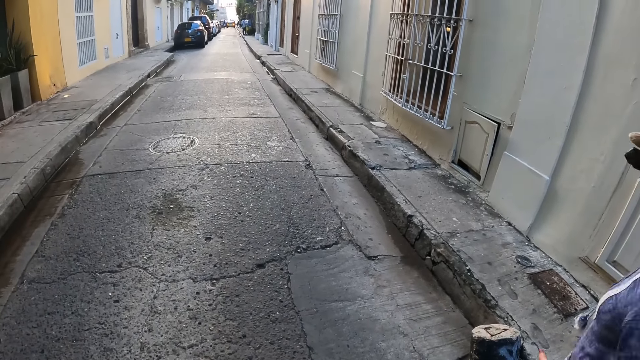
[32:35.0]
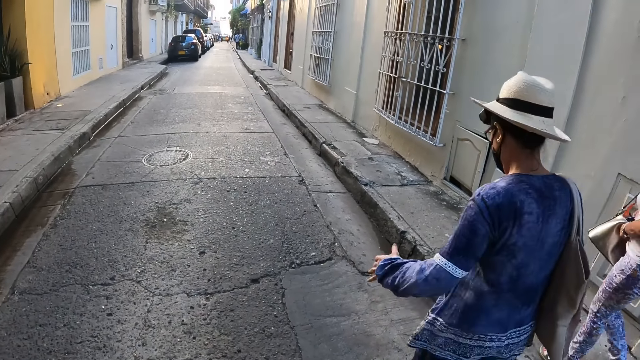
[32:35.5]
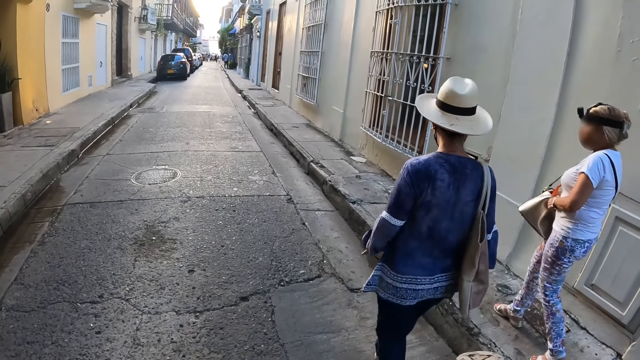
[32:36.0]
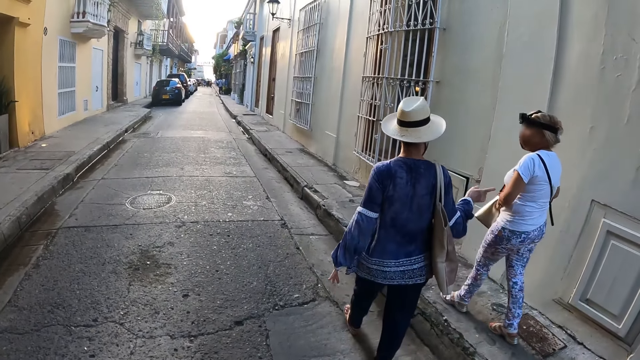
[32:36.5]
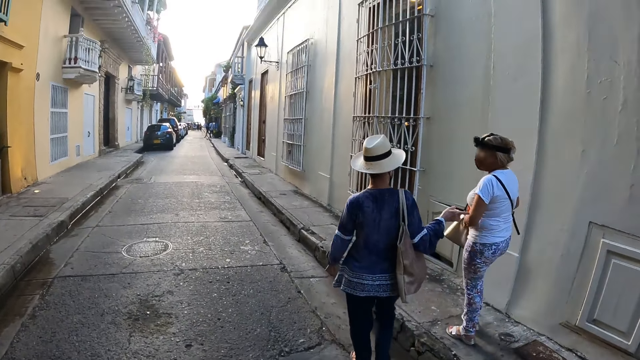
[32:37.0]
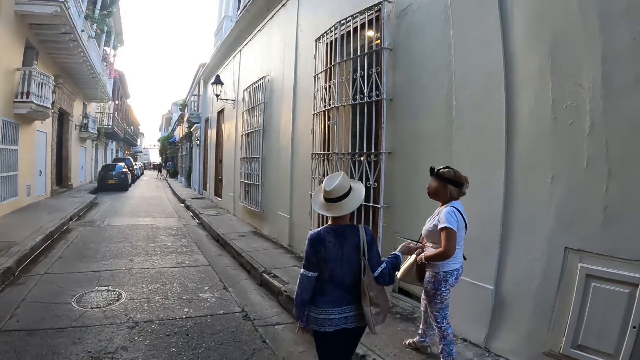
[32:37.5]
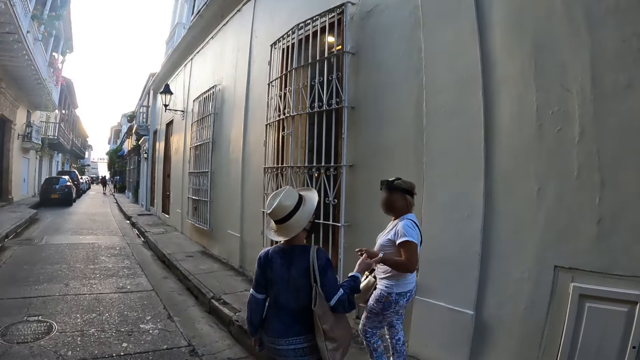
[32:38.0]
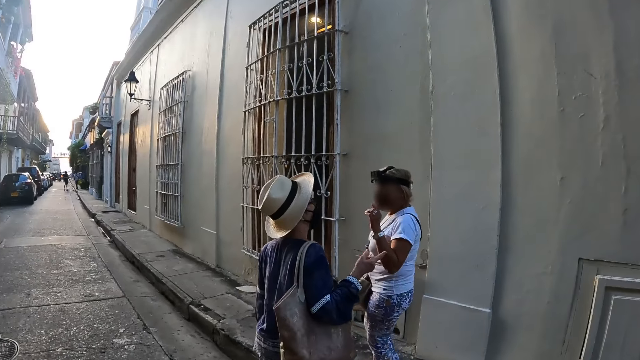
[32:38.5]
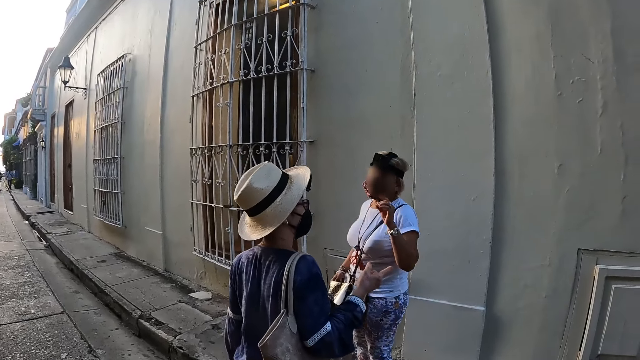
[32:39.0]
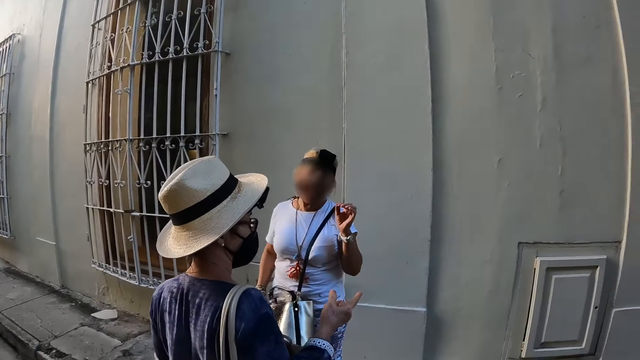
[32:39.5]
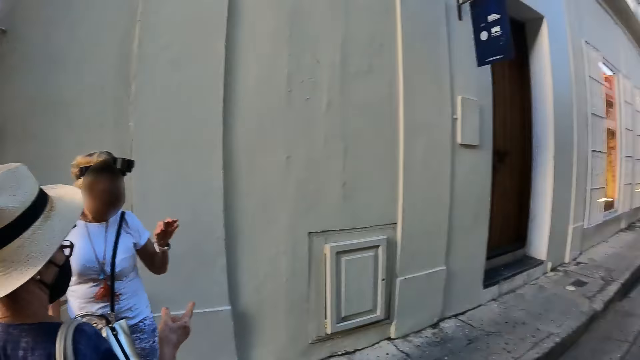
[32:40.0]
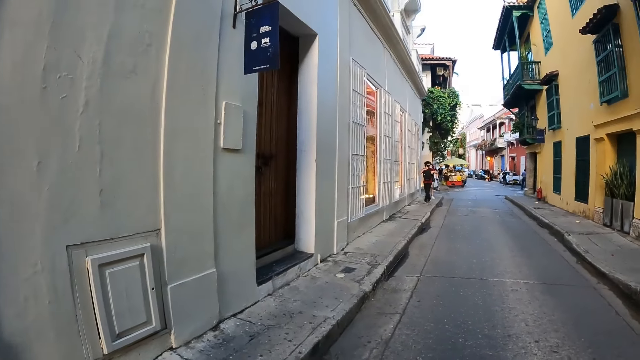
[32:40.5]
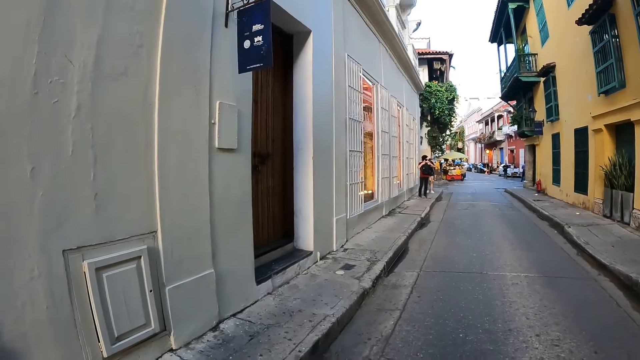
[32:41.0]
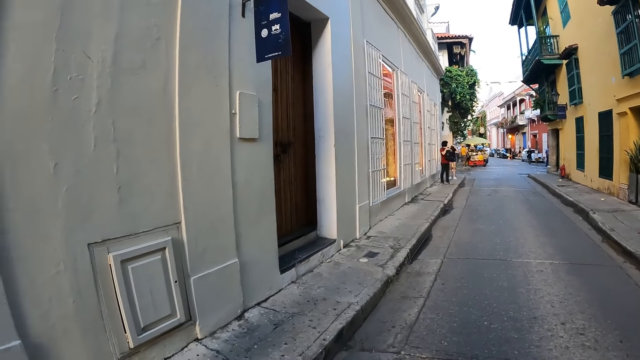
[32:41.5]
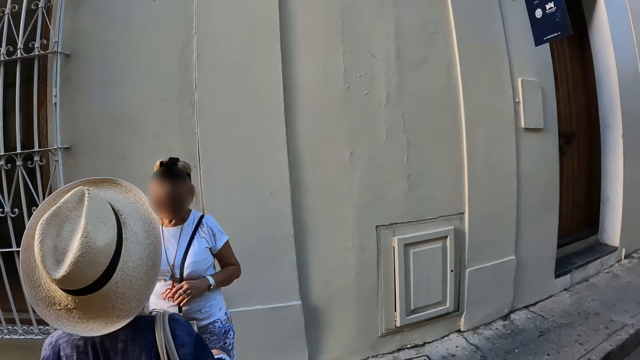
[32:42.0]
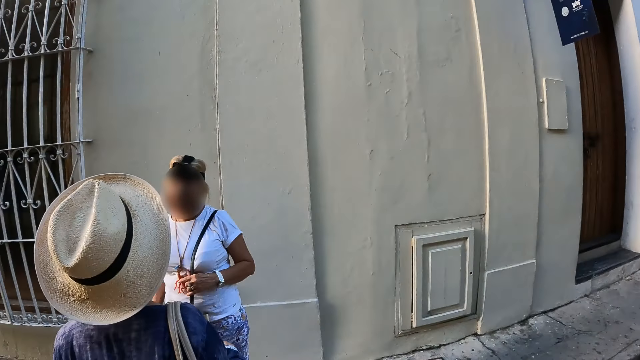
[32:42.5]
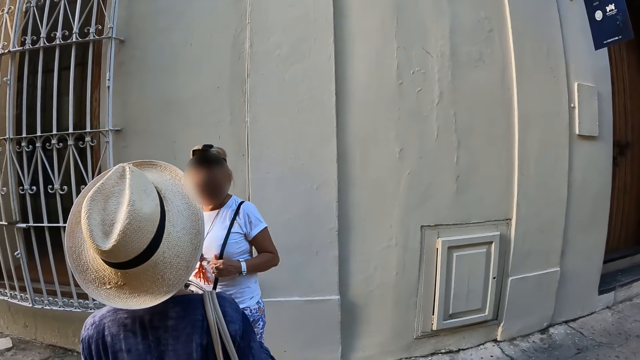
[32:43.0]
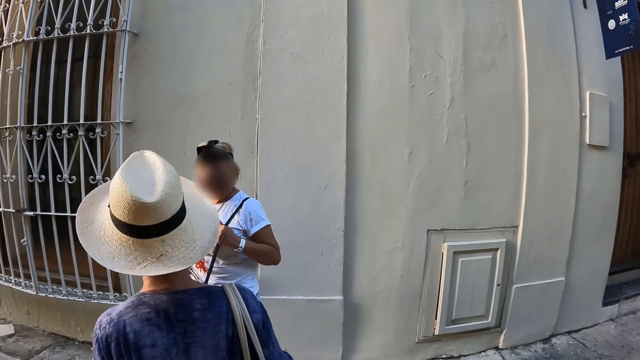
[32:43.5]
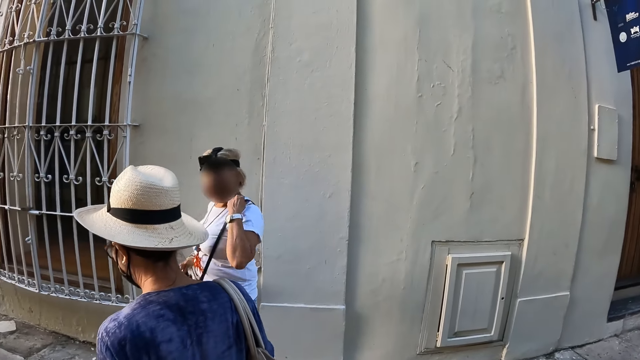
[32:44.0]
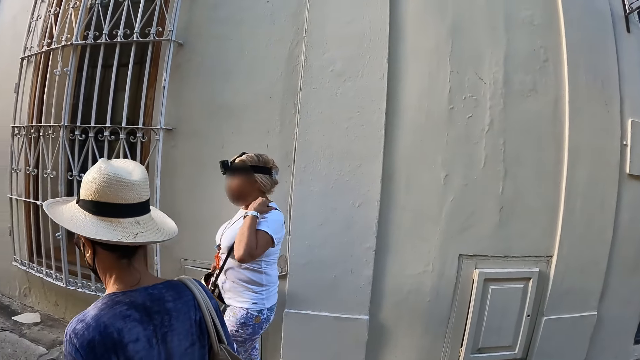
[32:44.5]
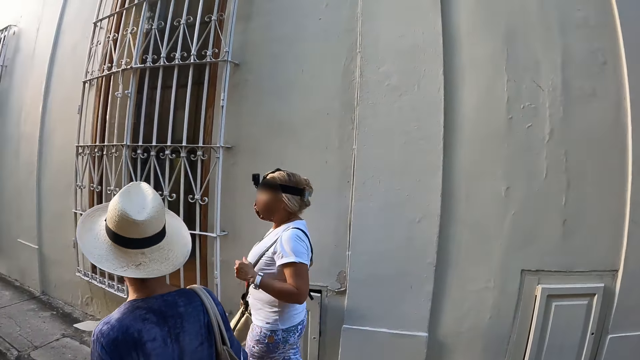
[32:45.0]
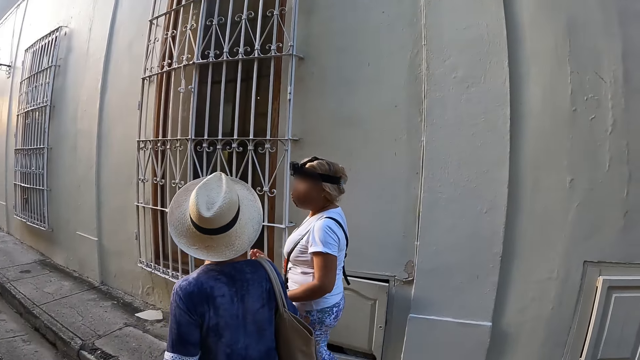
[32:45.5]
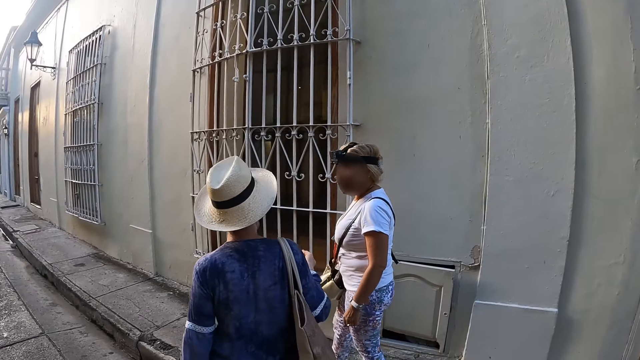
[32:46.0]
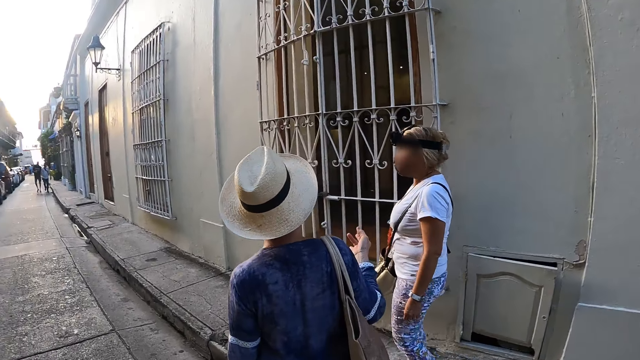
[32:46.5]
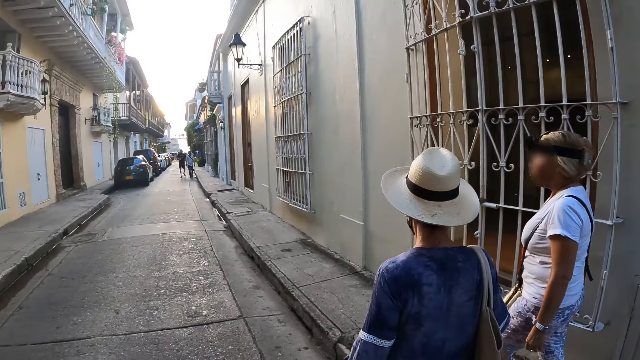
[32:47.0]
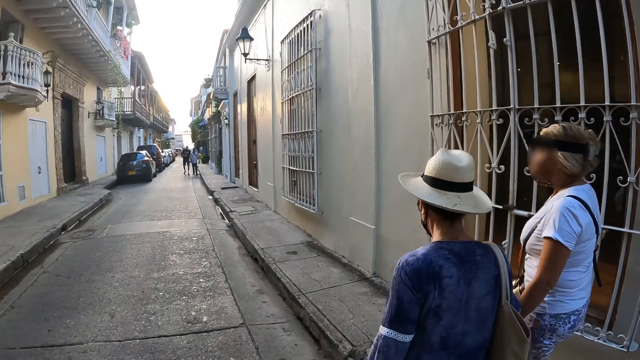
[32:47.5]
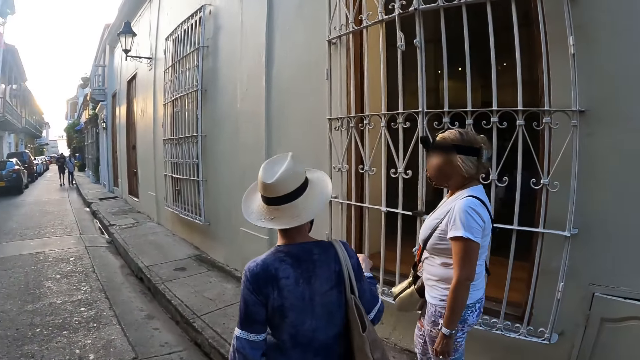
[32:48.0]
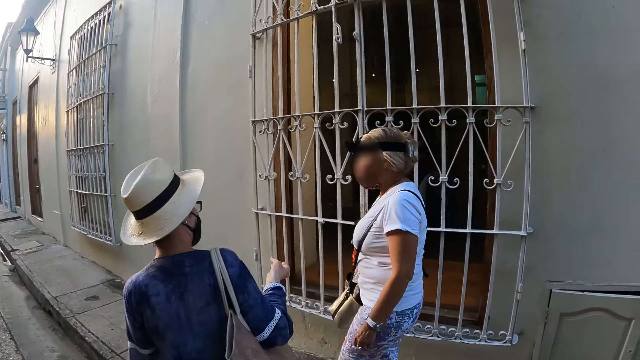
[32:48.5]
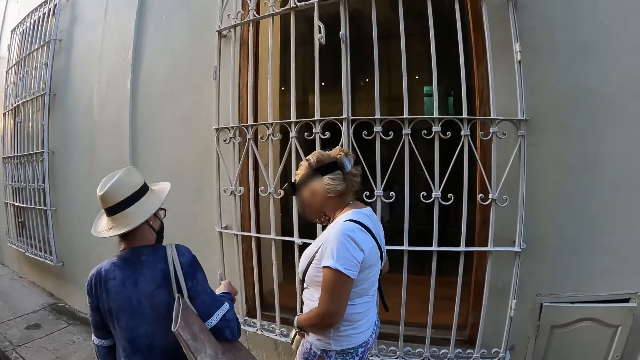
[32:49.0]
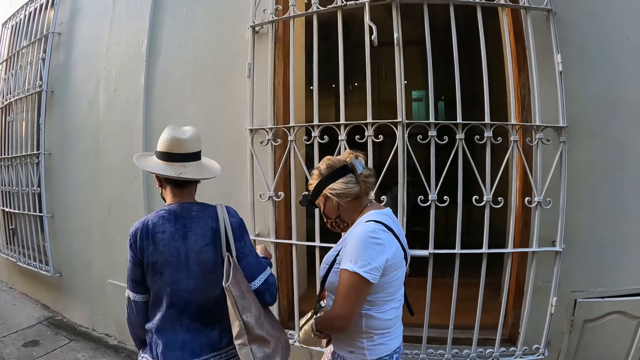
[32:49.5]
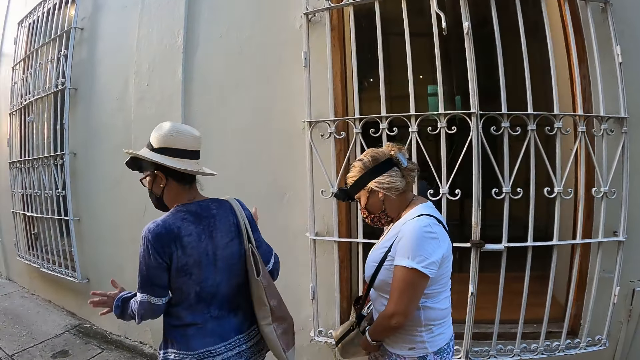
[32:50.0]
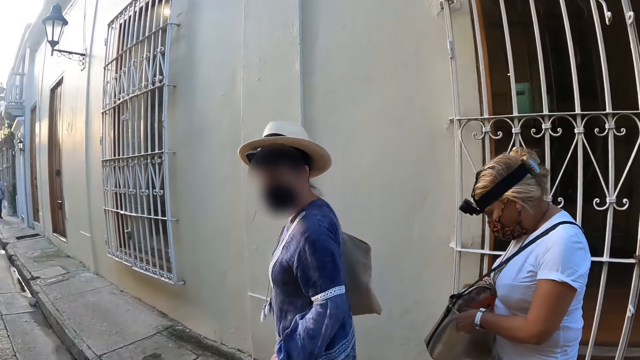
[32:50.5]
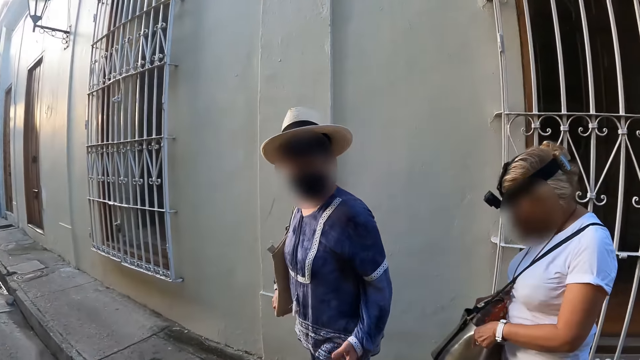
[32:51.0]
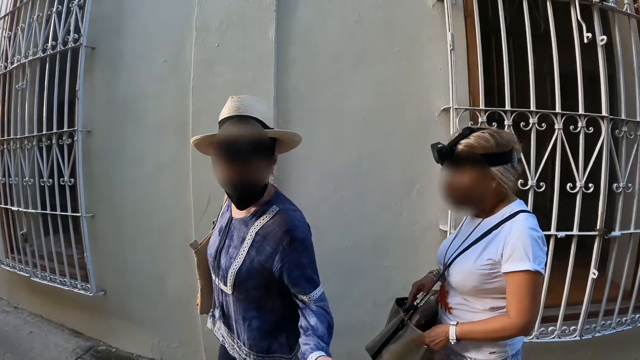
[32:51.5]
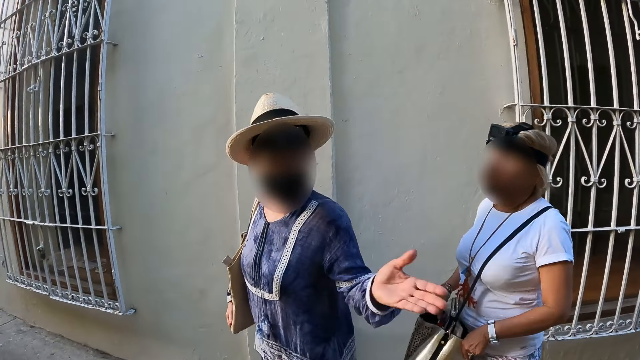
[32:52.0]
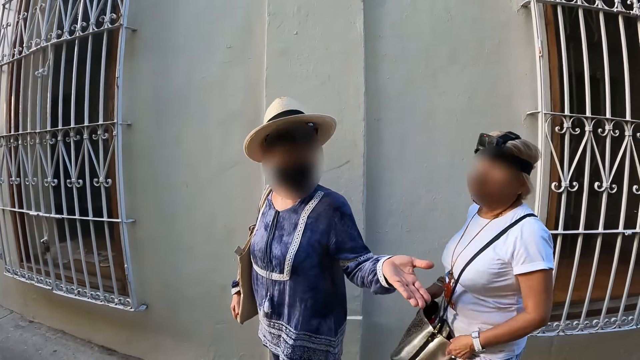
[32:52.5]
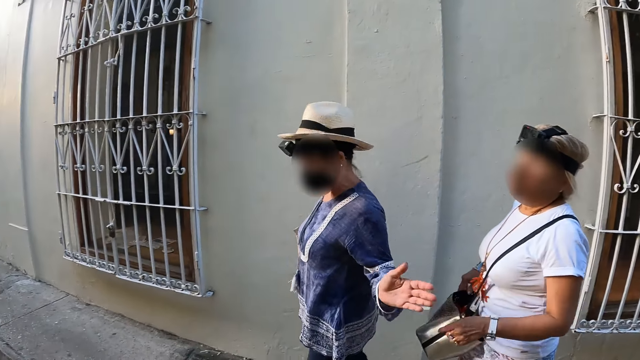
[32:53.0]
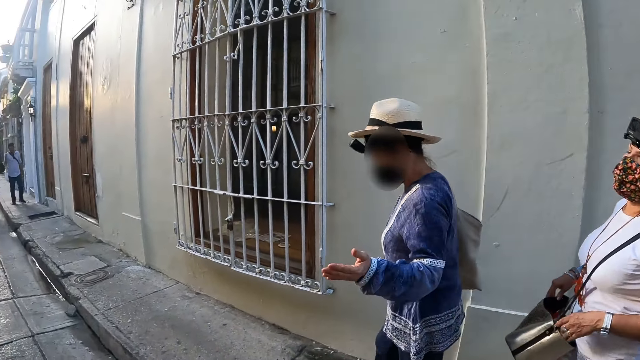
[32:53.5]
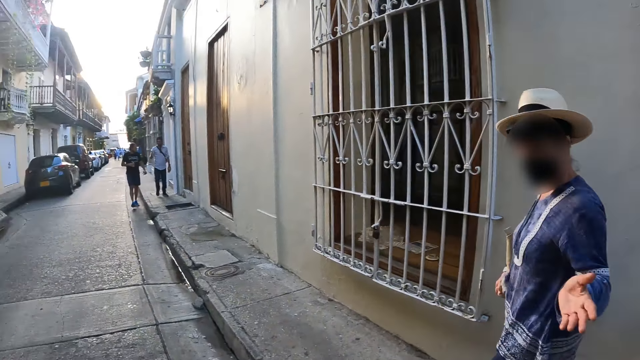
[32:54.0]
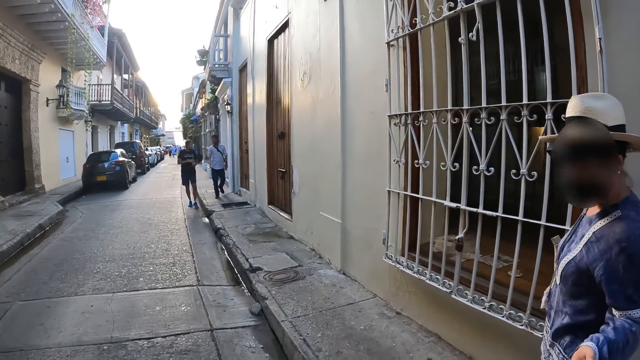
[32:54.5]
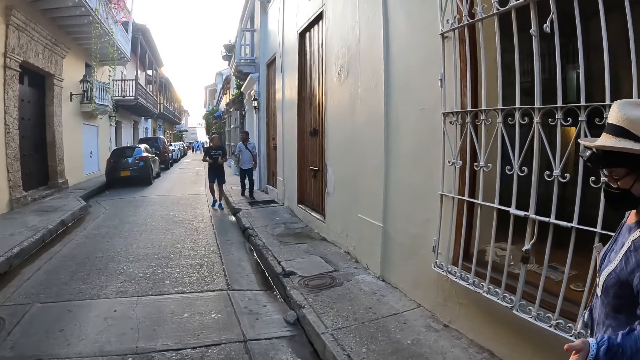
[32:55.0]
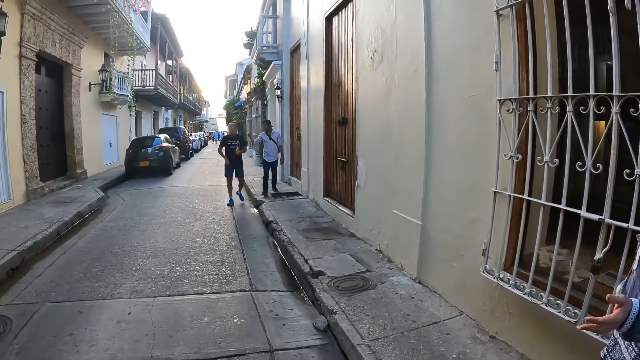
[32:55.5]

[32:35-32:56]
The woman interacts with the other woman. The other woman adjusts a bag on her body with her hands. The camera wearer walks on the path road with the other woman and the first woman. They walk on the pavement. The first woman interacts with the camera wearer.
